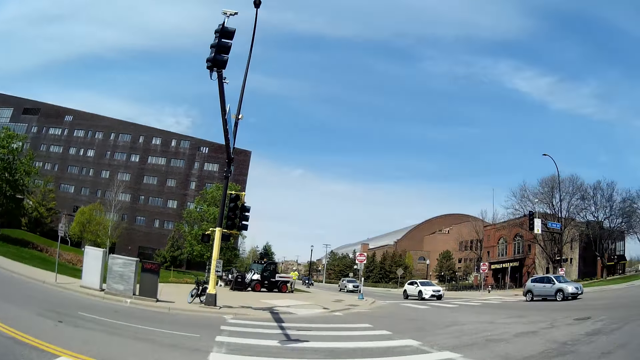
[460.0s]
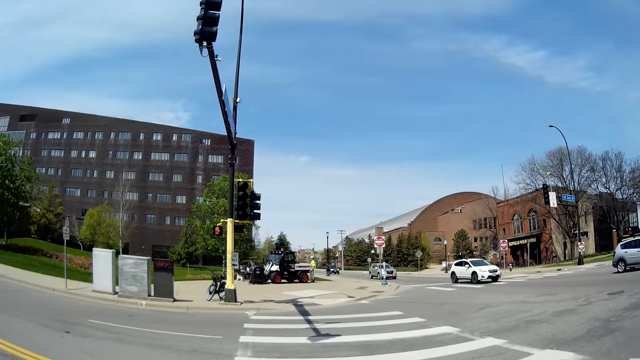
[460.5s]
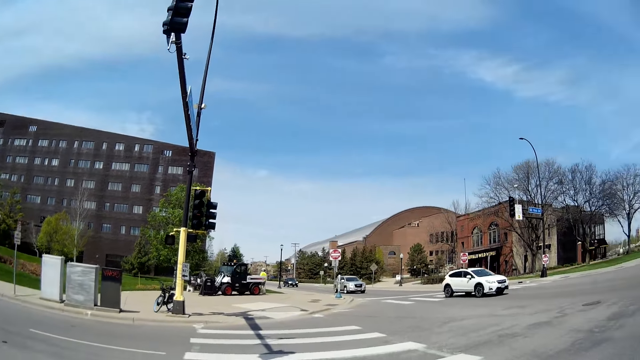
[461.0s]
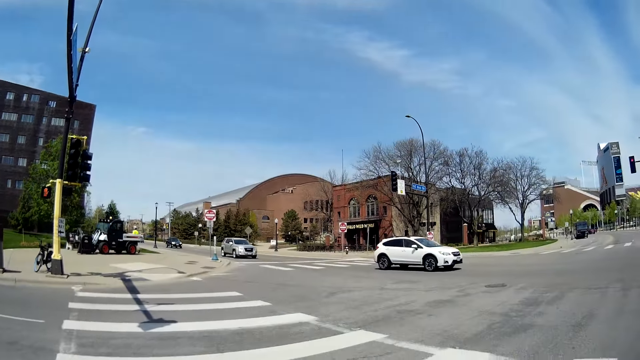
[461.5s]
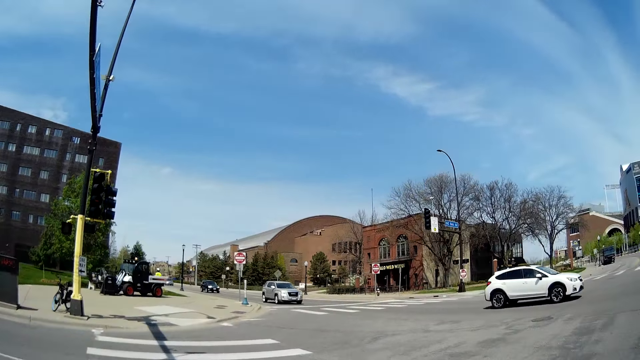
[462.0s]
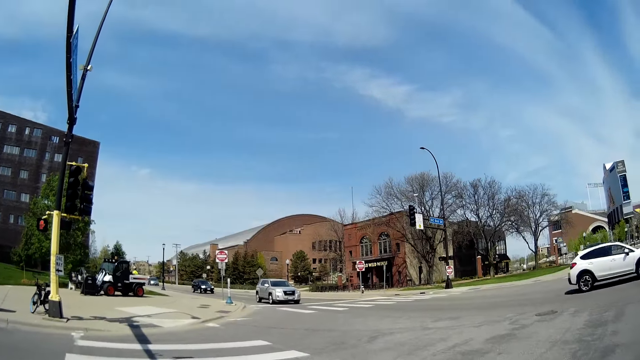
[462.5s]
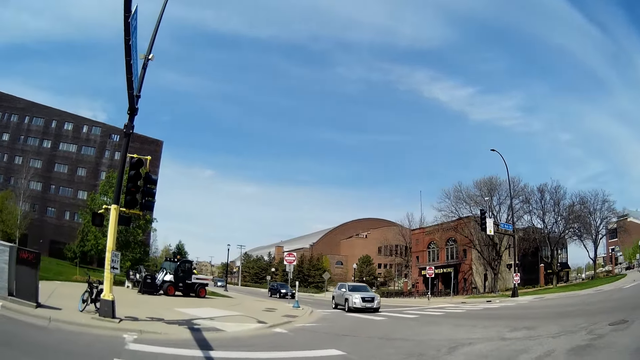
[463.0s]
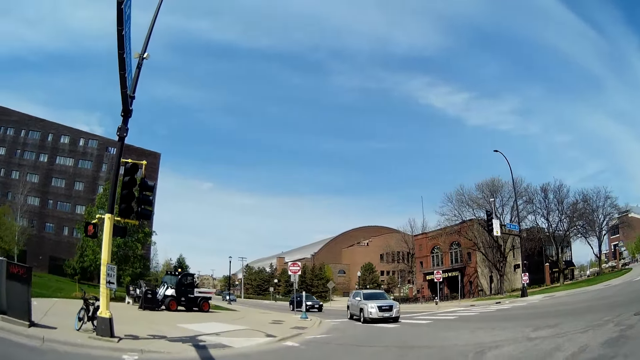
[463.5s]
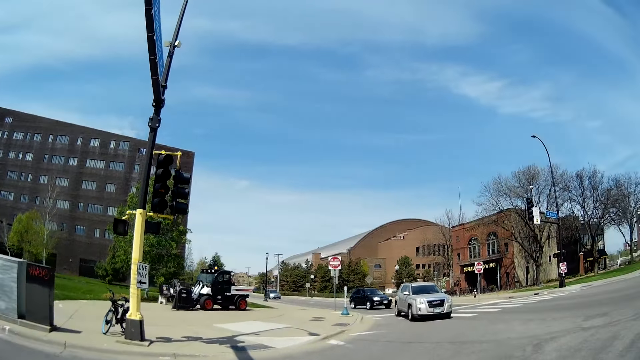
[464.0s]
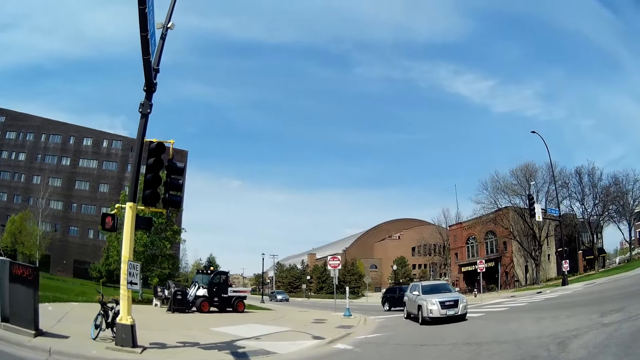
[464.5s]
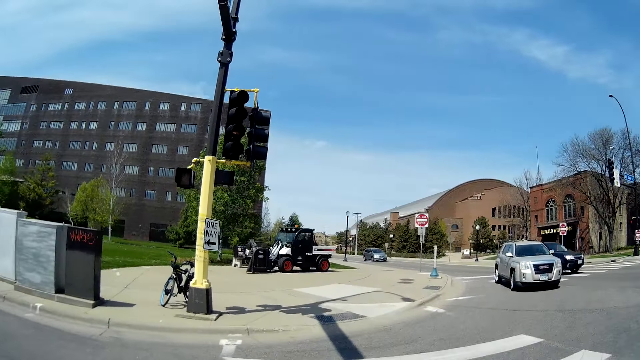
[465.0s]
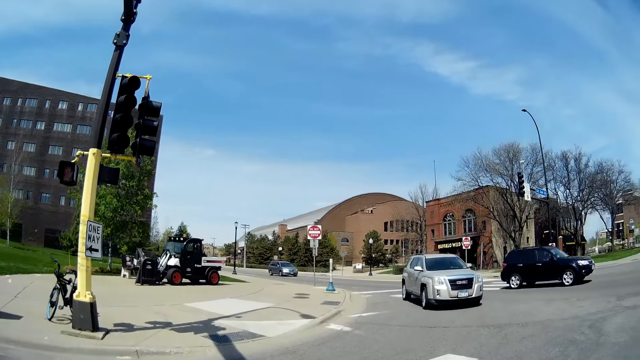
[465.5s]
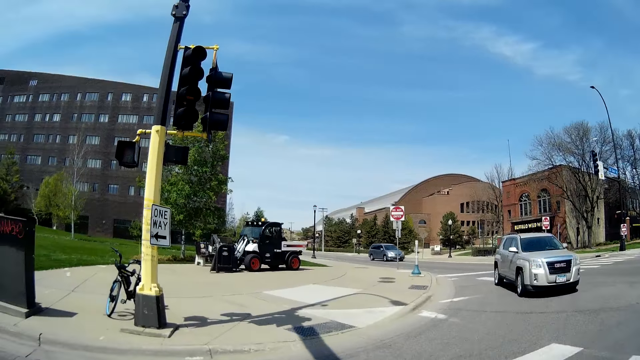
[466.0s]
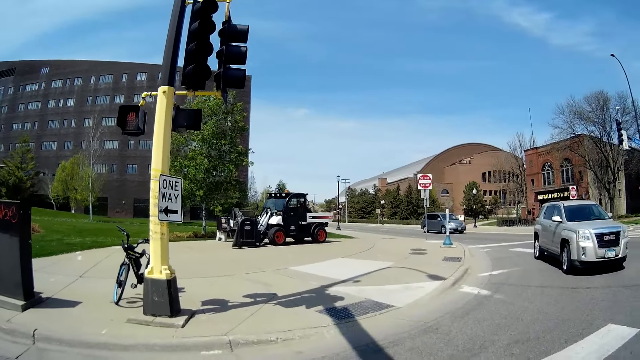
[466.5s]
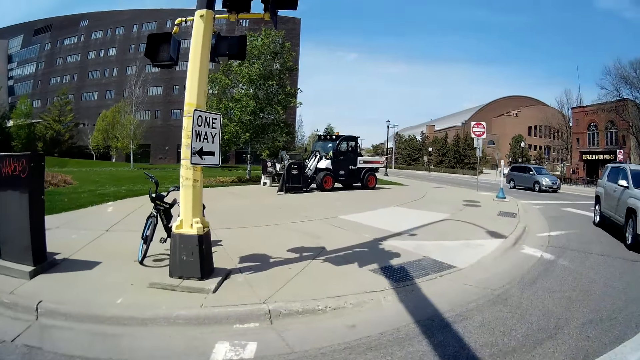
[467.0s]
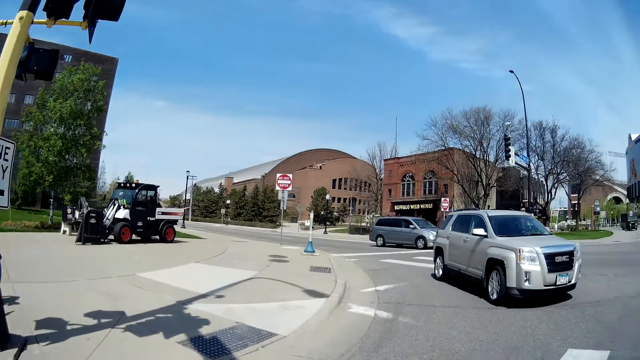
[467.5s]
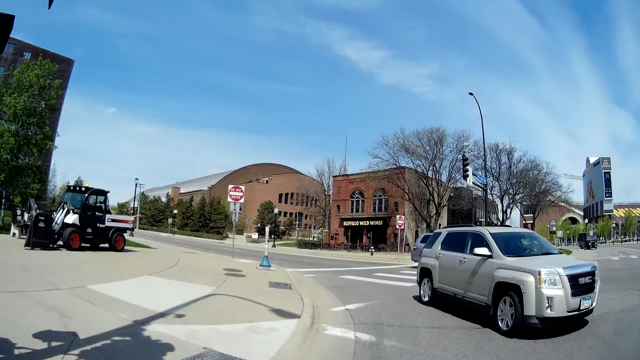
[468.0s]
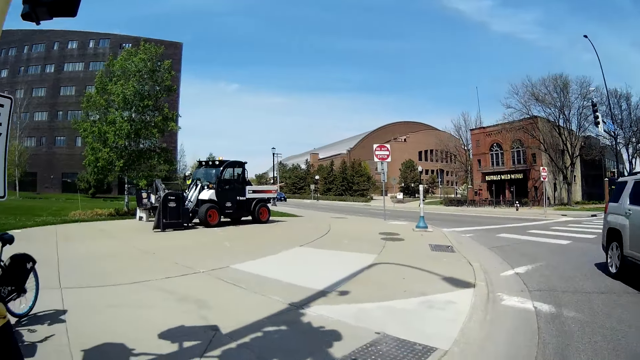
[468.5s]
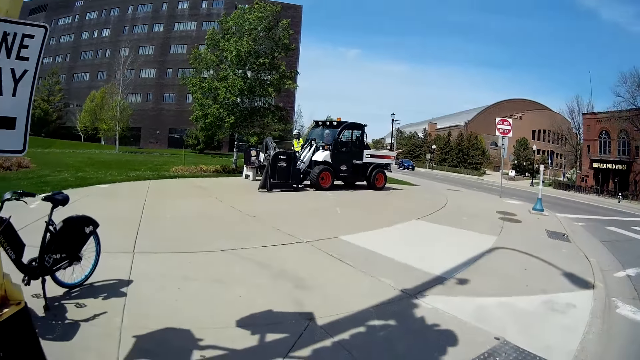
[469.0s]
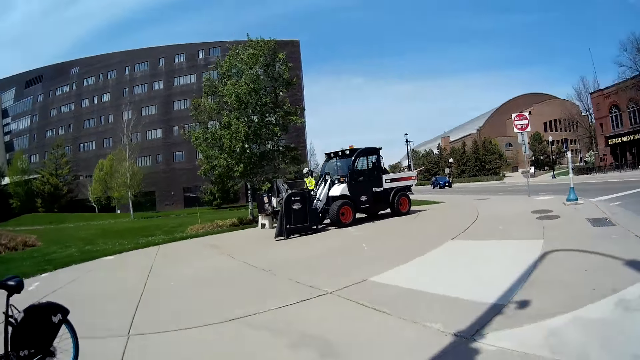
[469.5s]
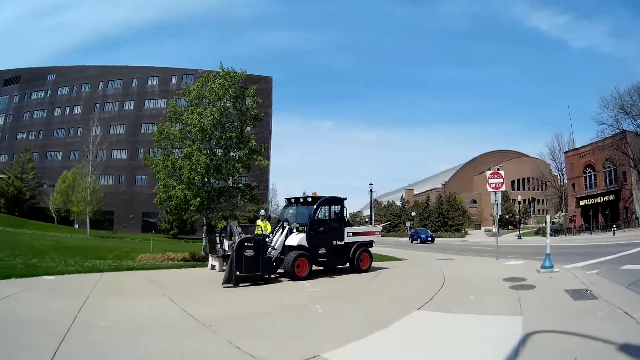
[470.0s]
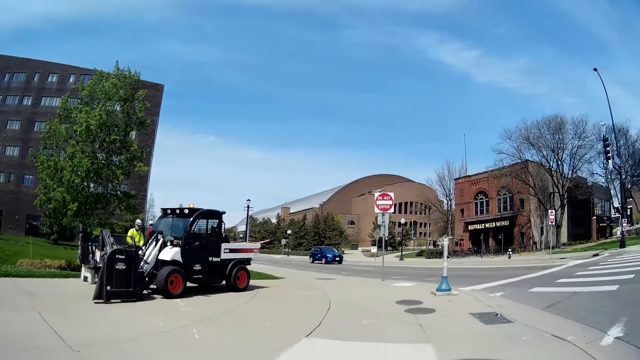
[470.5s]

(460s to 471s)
The woman interacts with the camera wearer.

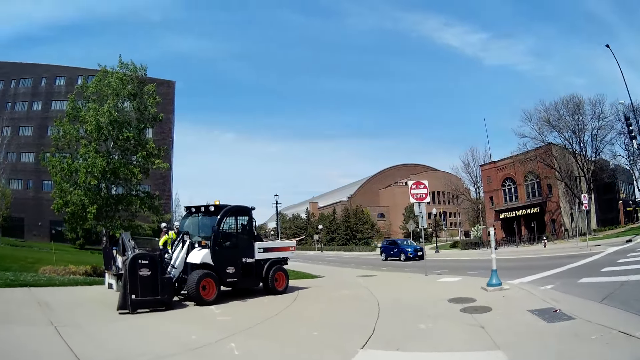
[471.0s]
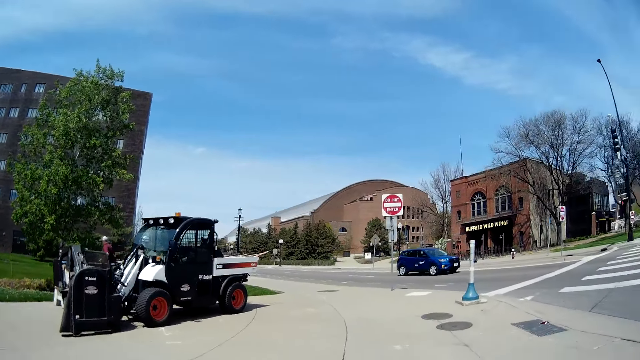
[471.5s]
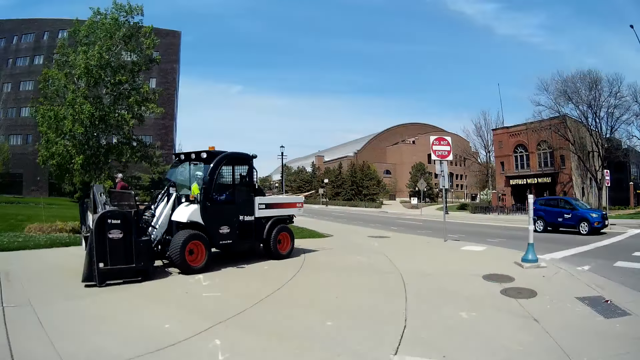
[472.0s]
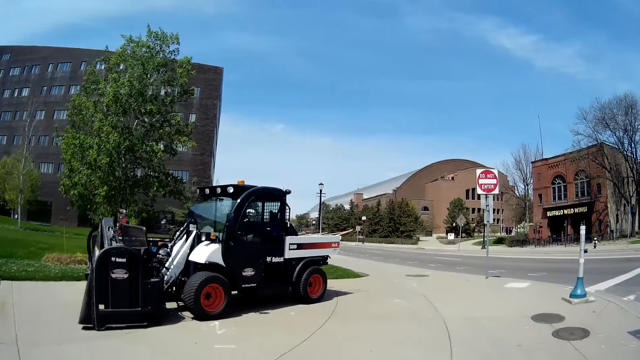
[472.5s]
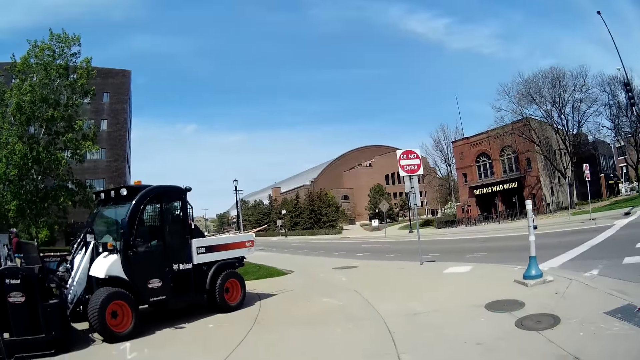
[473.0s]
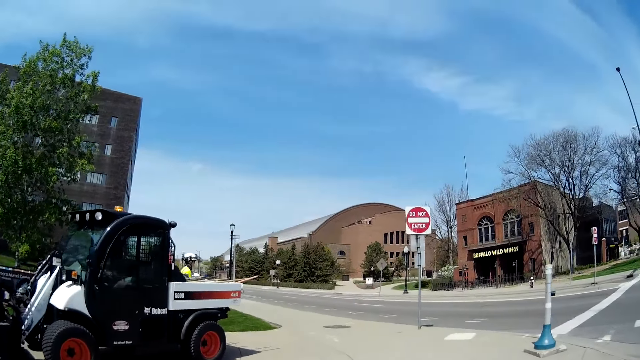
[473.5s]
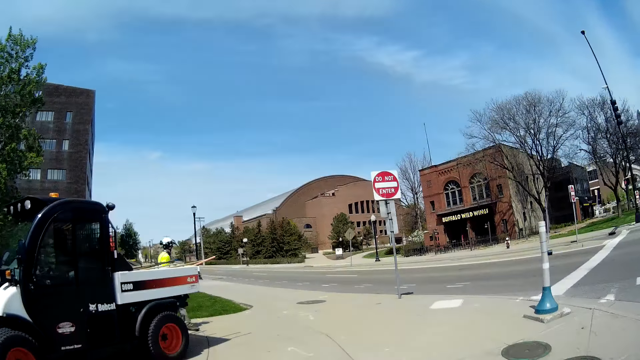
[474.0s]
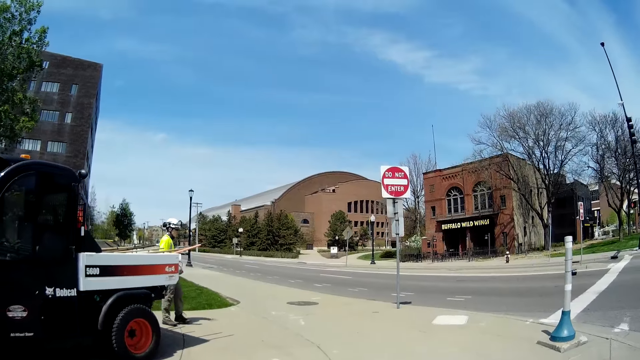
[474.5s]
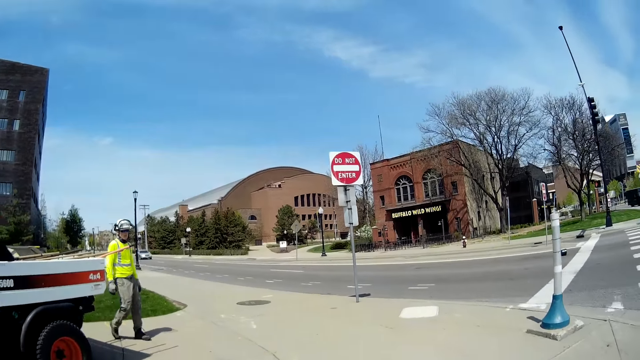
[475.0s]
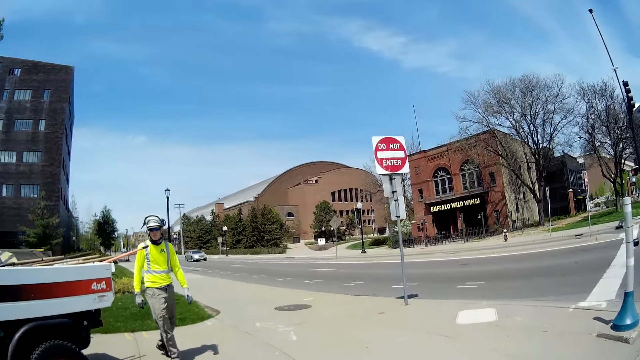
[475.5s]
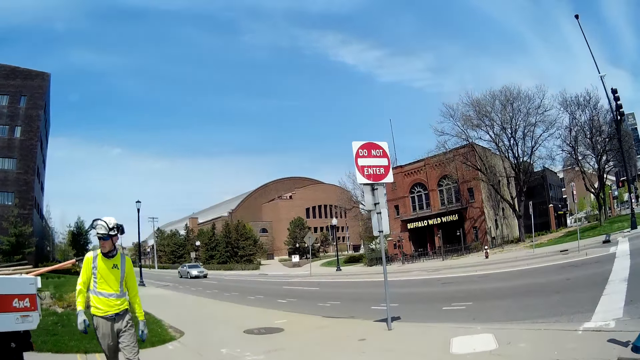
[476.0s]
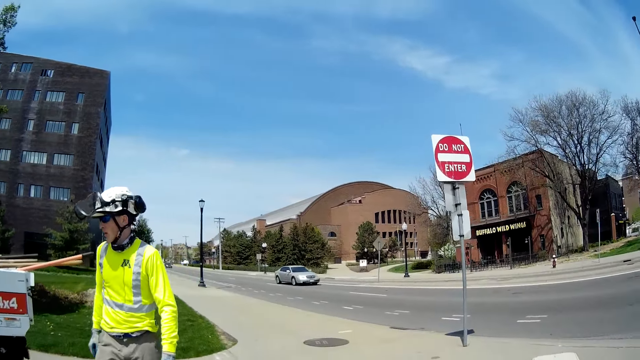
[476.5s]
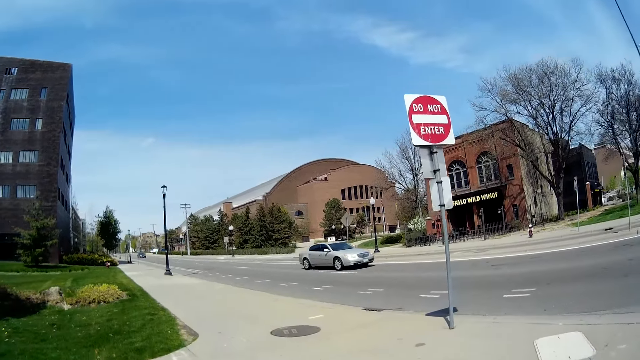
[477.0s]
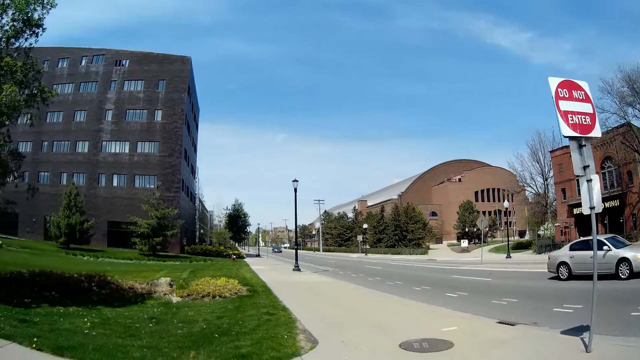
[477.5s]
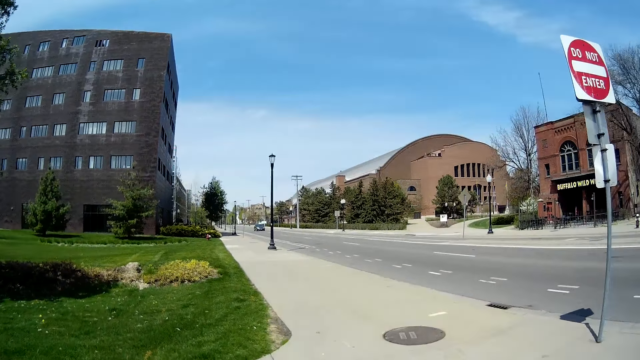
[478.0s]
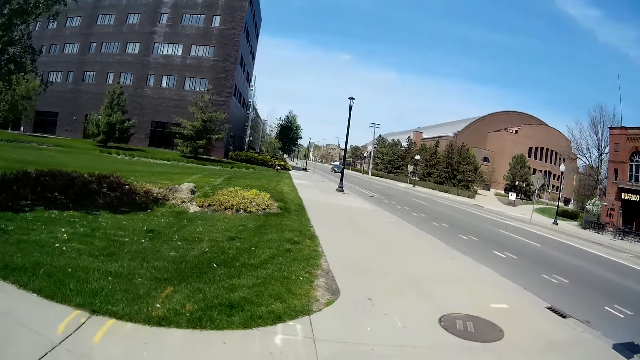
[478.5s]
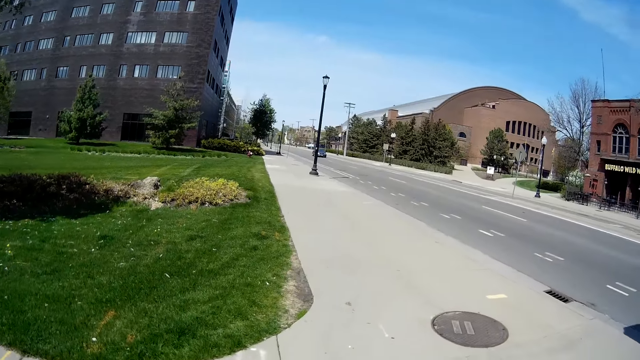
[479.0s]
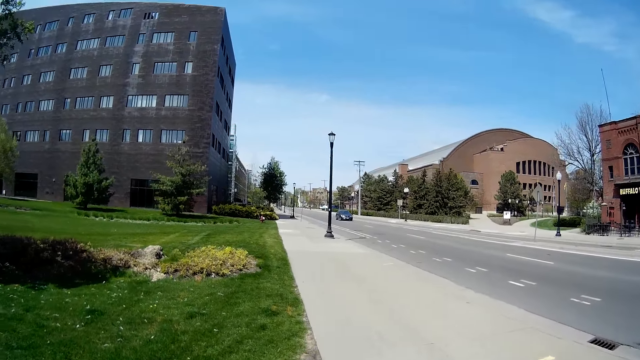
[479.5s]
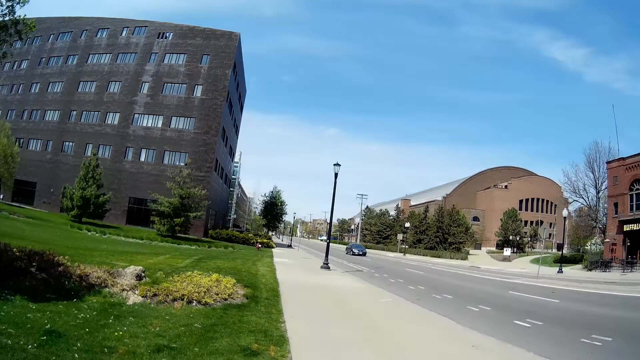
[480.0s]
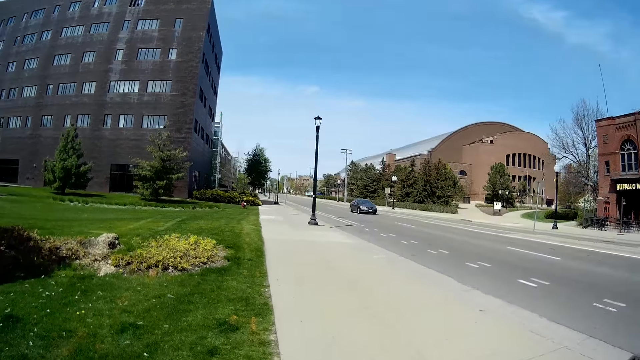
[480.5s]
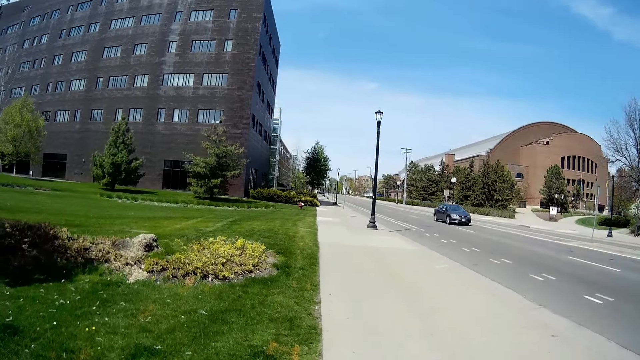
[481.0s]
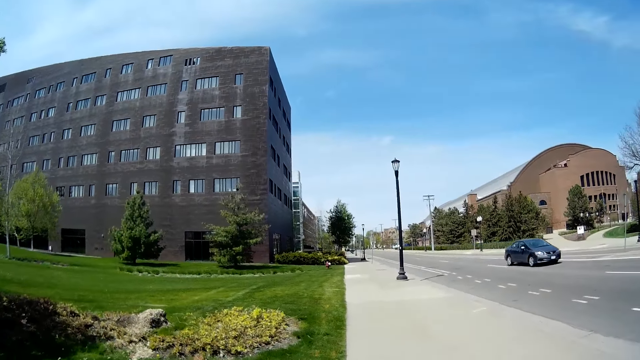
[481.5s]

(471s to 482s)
The camera wearer walks past a man.
